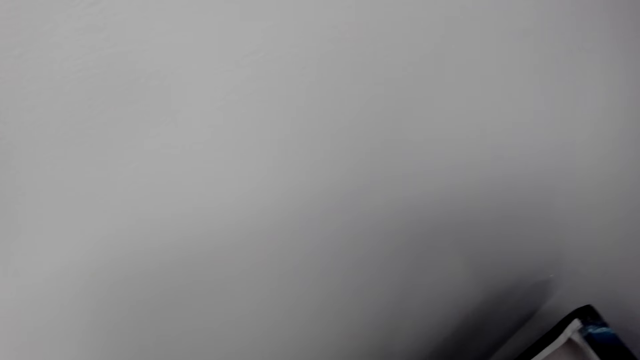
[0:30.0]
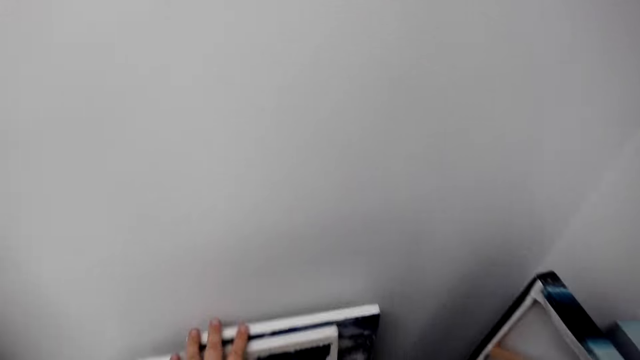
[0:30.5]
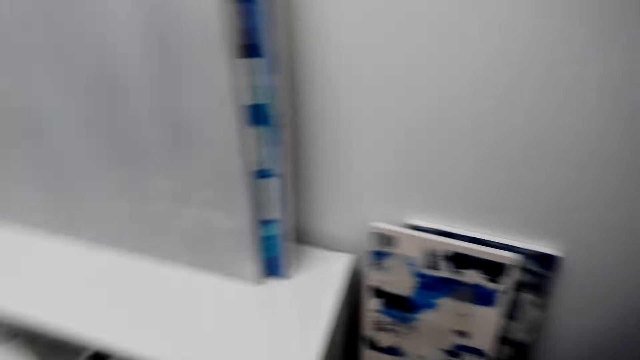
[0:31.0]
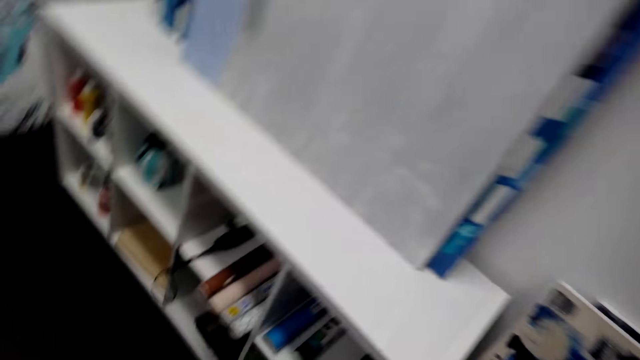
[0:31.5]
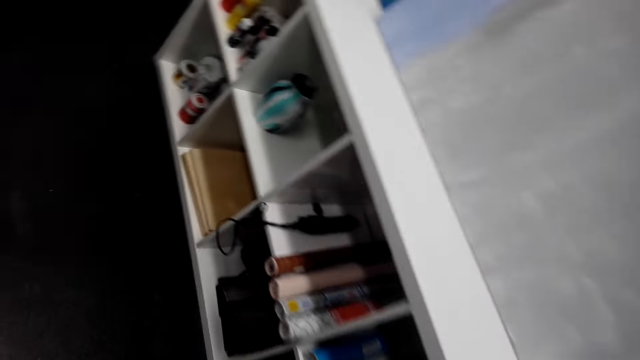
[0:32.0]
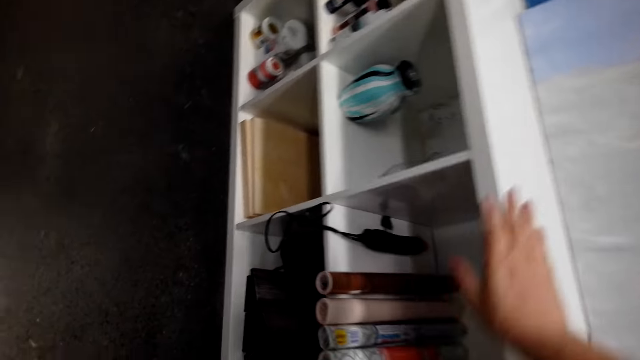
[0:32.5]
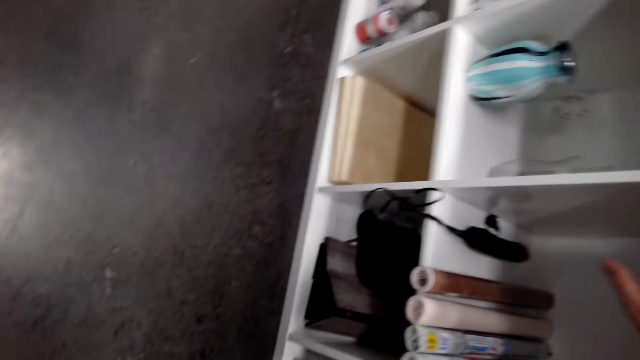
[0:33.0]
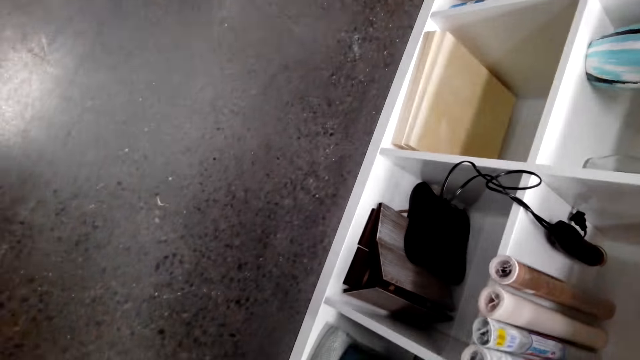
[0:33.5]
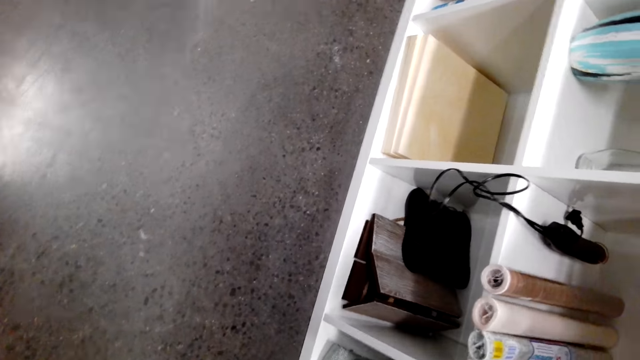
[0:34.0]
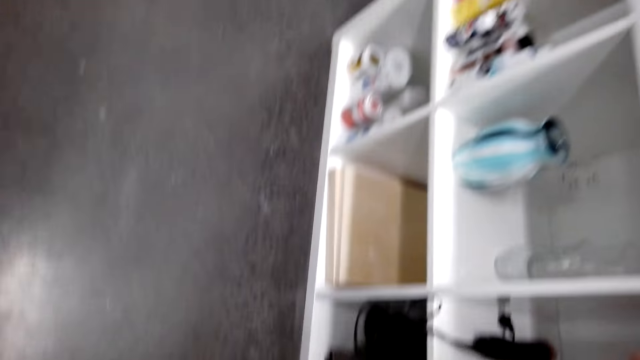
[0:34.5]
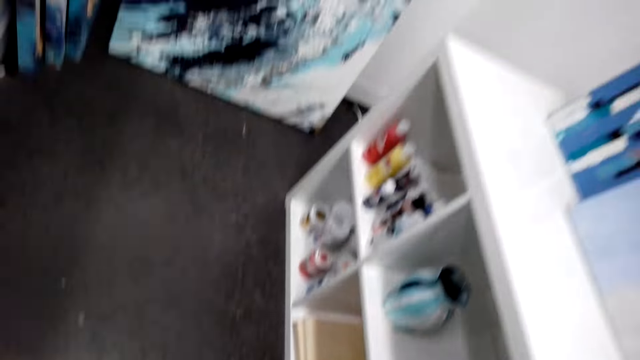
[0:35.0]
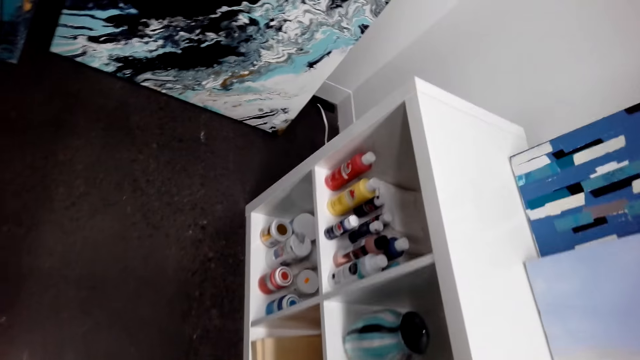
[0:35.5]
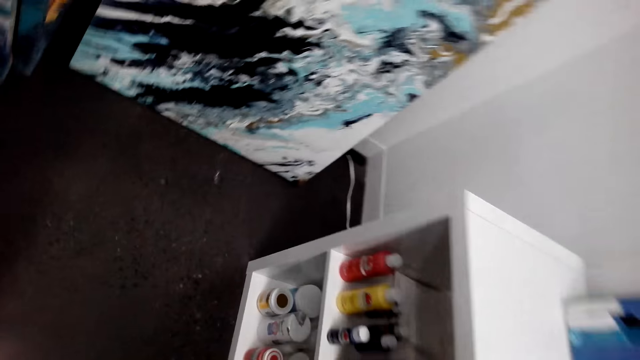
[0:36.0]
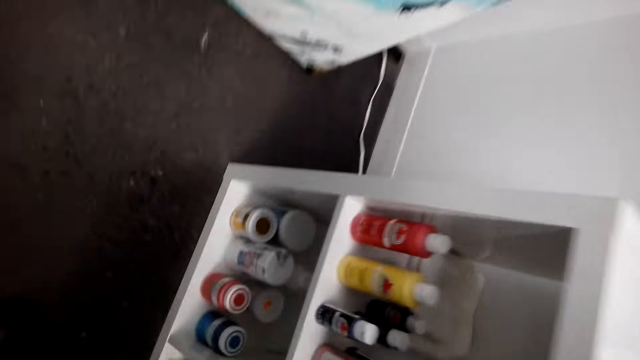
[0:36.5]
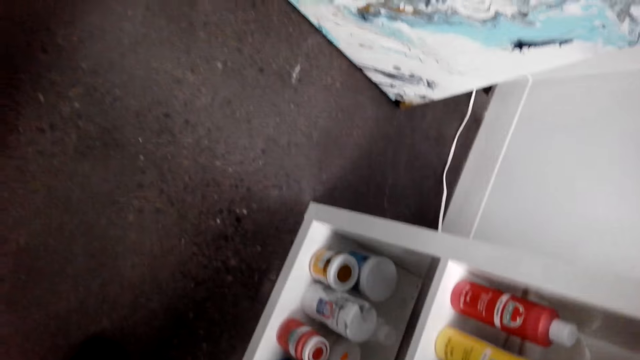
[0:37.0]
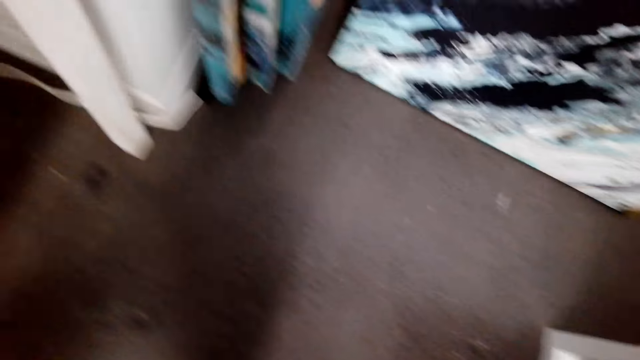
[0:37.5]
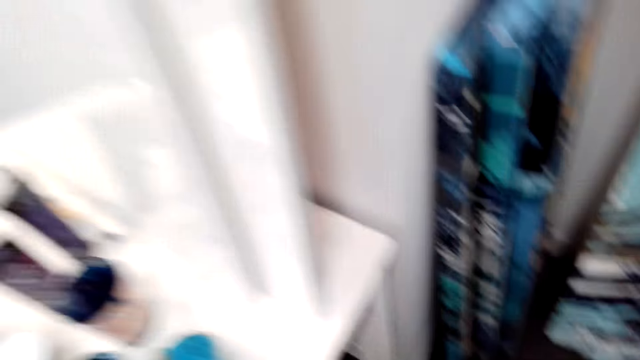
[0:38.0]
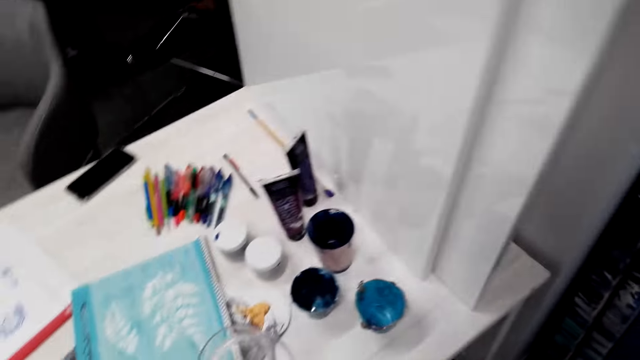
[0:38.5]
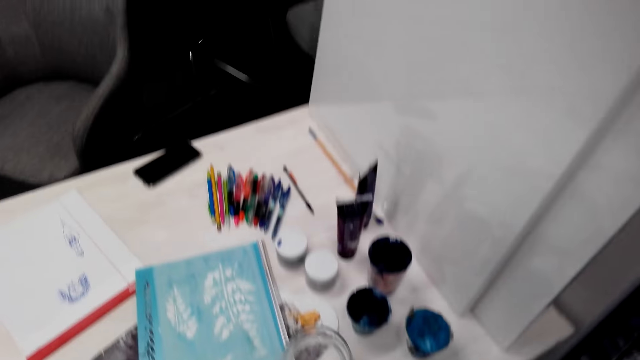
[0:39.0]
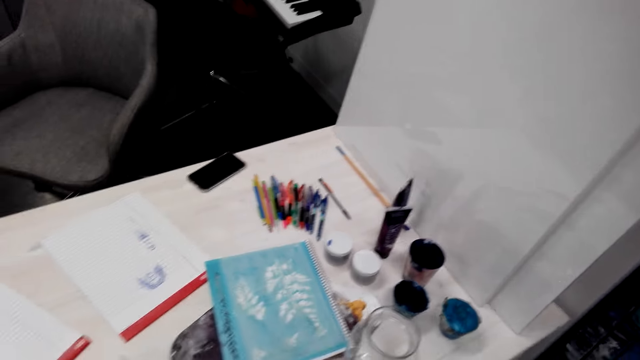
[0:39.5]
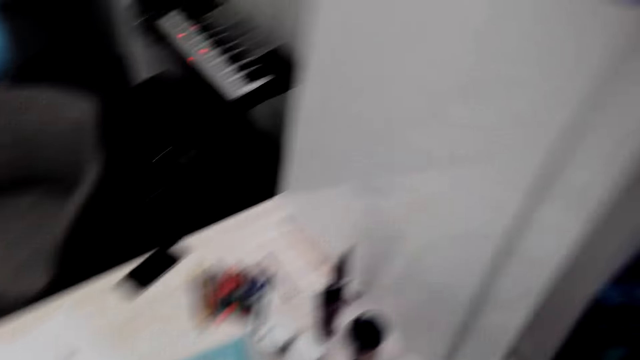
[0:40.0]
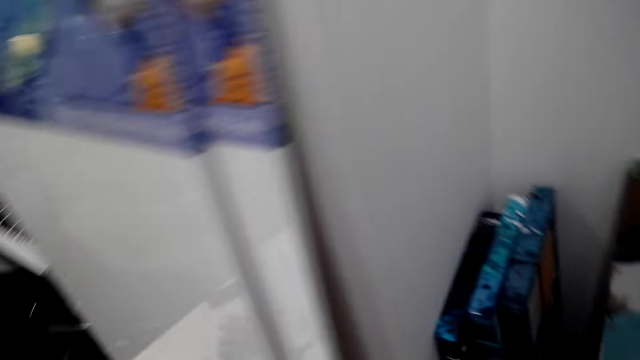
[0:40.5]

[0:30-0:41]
The camera wearer looks in the shelf. They hold on the shelf.

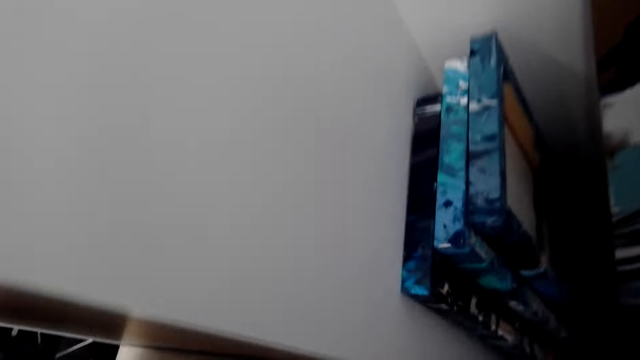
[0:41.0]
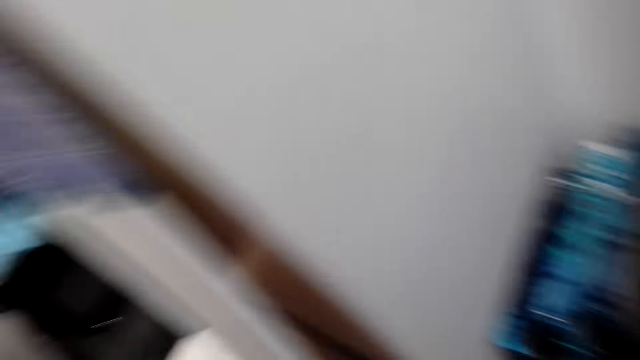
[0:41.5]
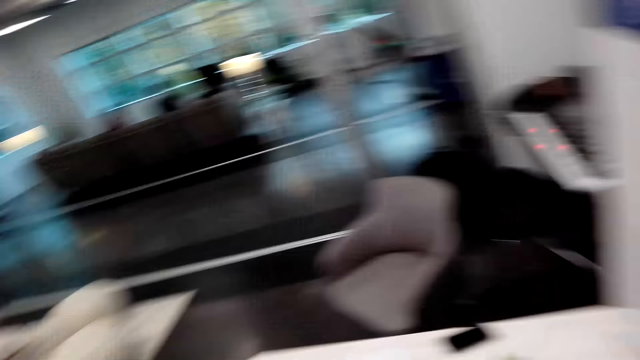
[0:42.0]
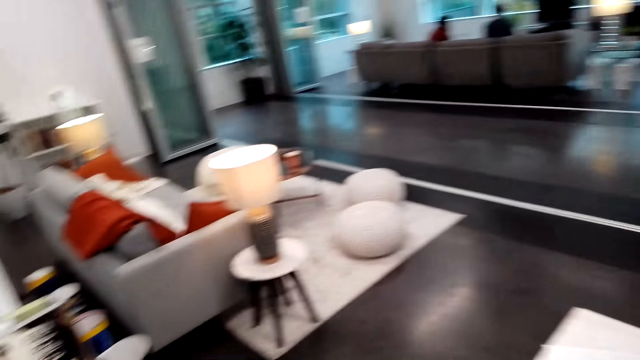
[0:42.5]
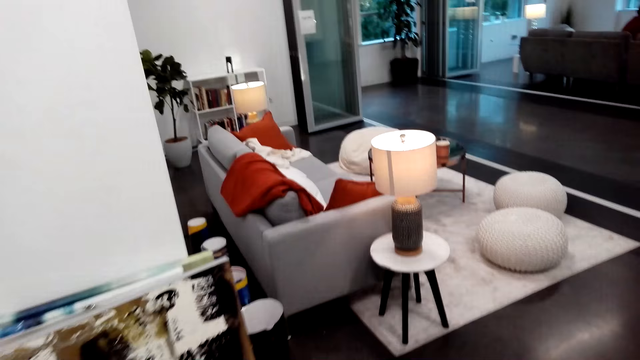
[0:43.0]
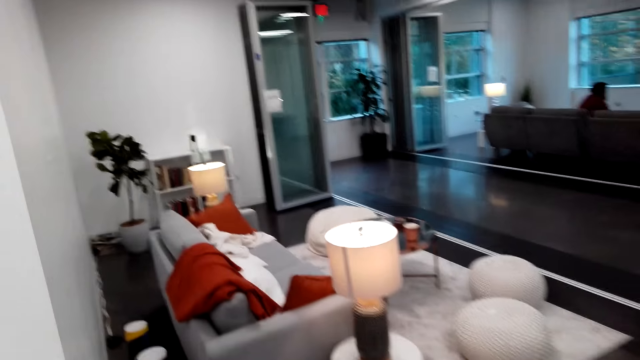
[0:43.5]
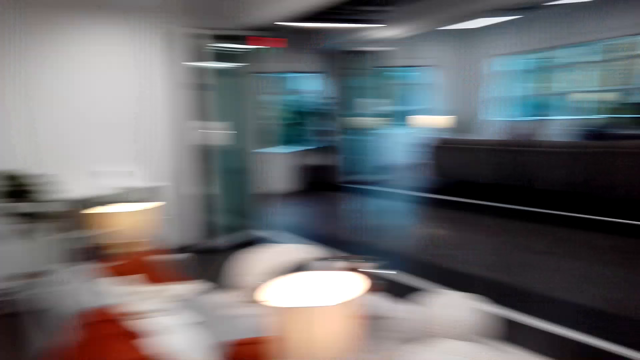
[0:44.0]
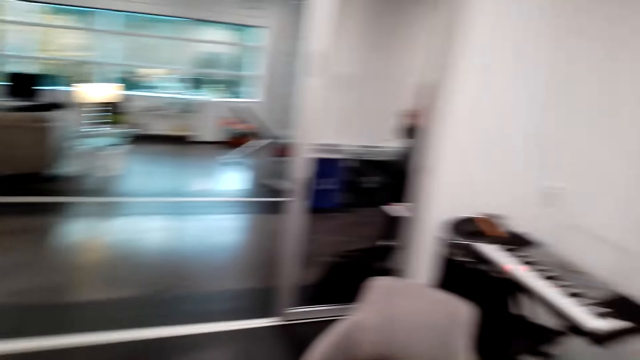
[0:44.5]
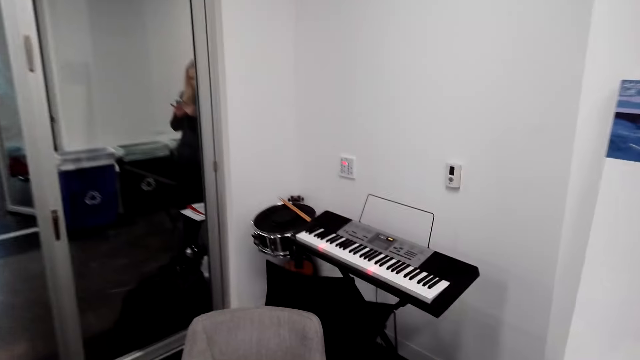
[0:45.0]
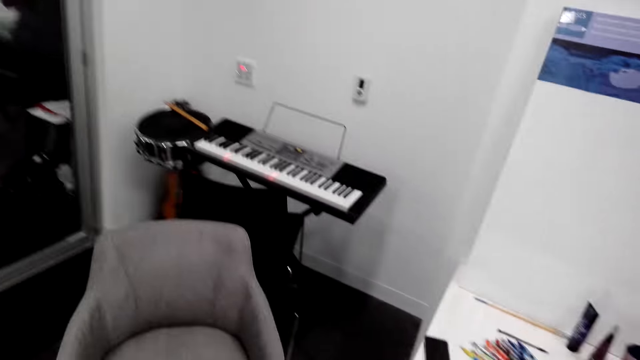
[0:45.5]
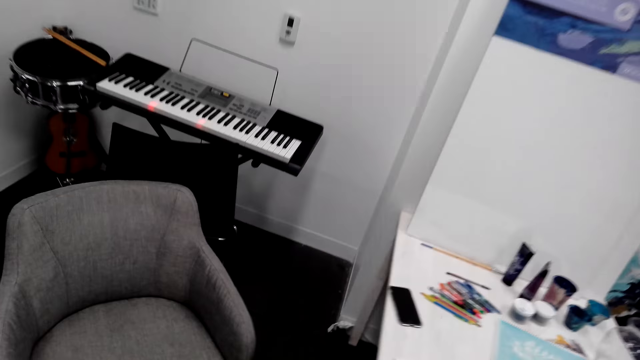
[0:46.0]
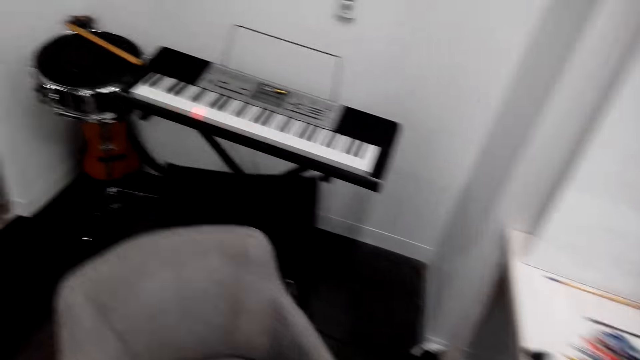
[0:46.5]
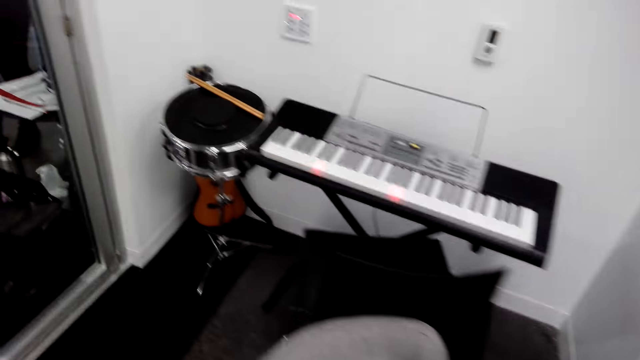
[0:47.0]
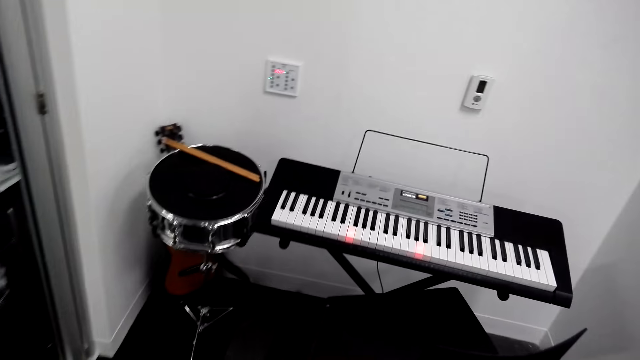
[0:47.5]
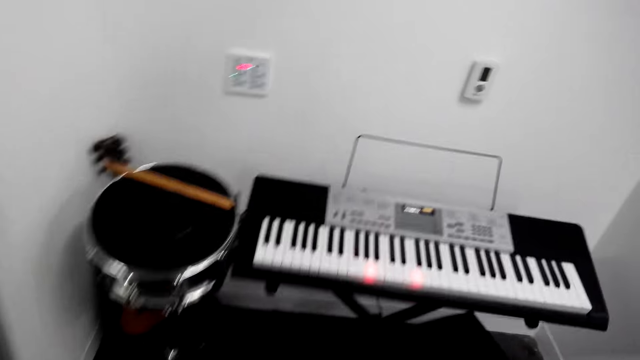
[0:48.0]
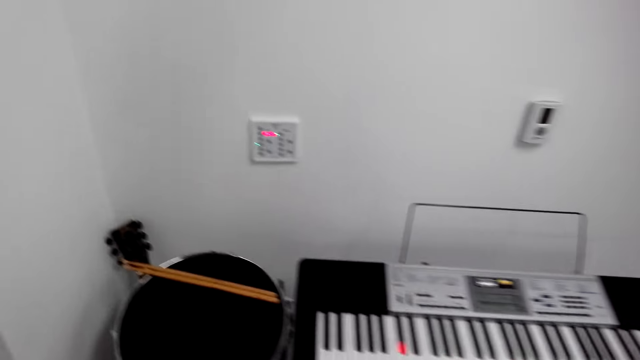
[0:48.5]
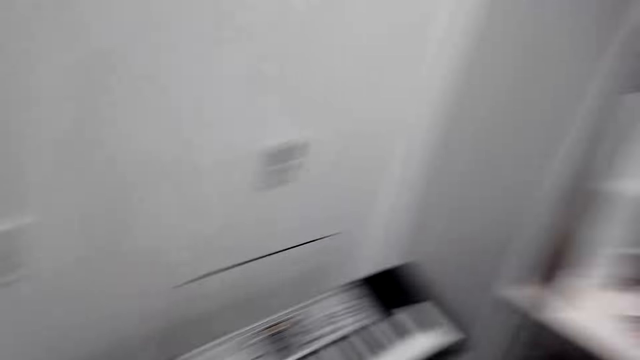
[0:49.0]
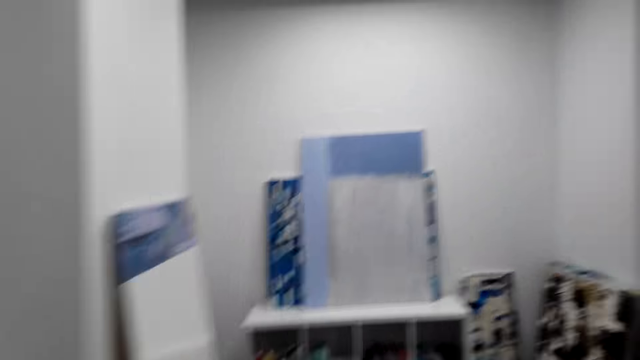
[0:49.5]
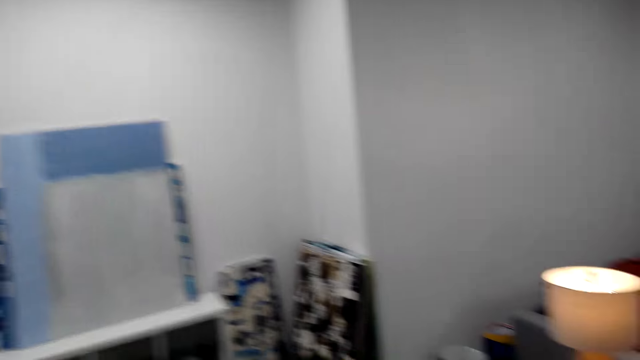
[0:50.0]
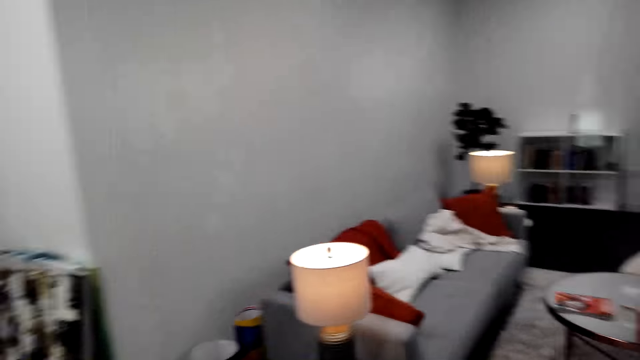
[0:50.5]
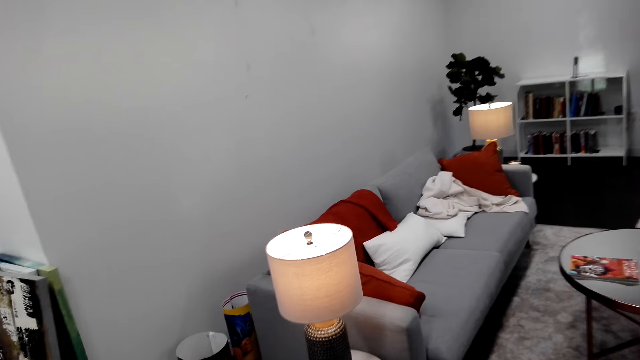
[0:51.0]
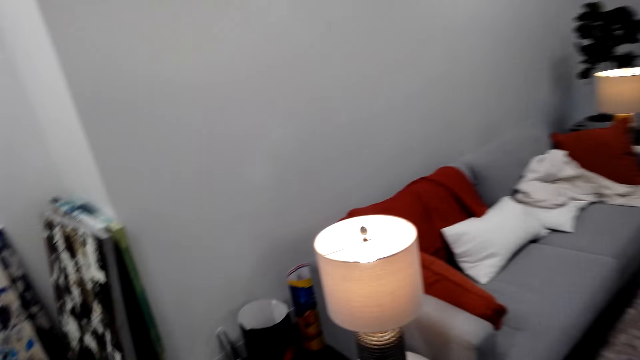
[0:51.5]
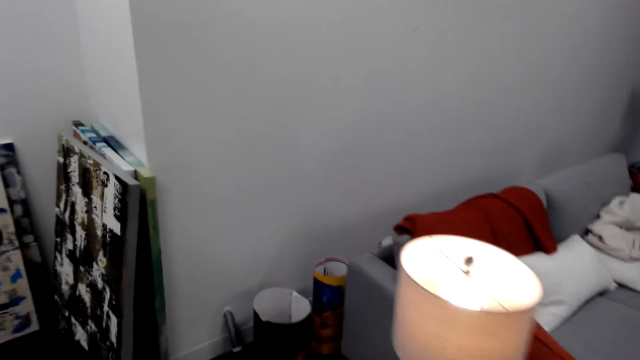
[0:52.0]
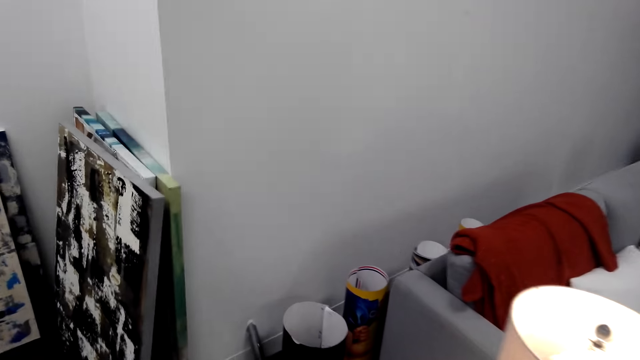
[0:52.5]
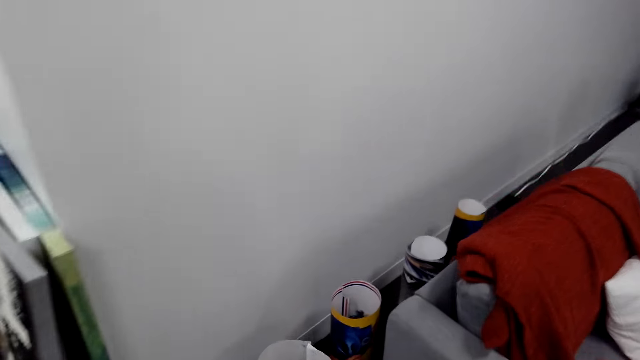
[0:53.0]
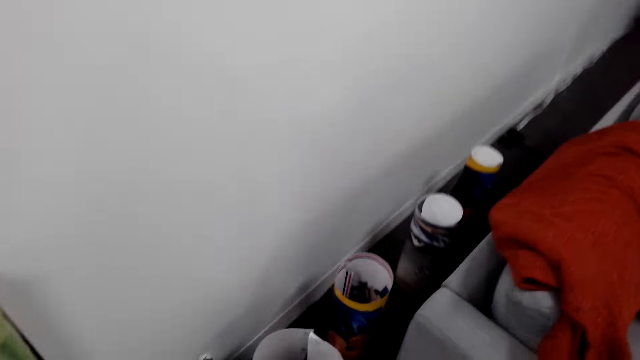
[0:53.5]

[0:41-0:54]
The camera wearer walks in the house.
